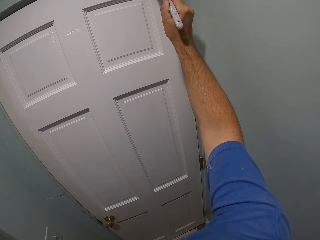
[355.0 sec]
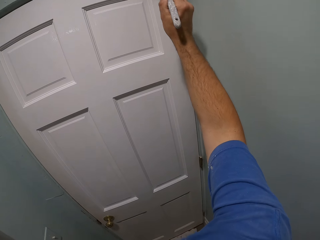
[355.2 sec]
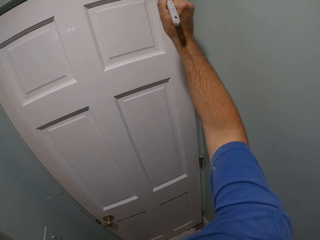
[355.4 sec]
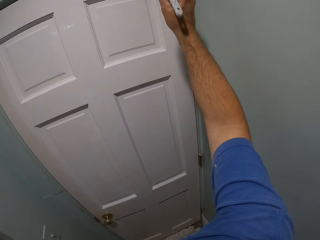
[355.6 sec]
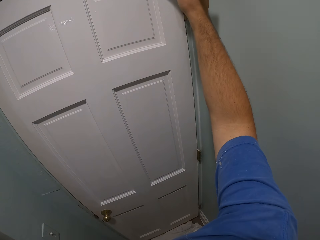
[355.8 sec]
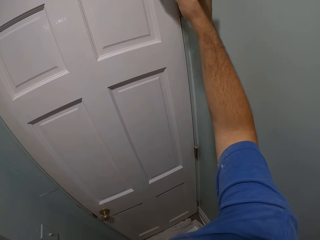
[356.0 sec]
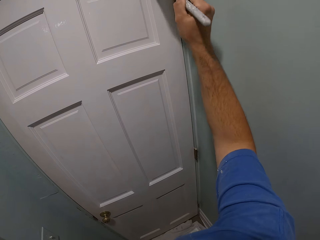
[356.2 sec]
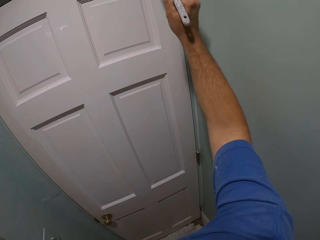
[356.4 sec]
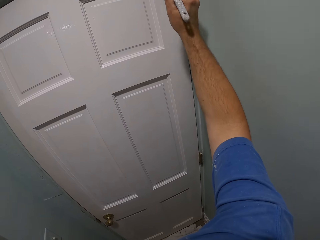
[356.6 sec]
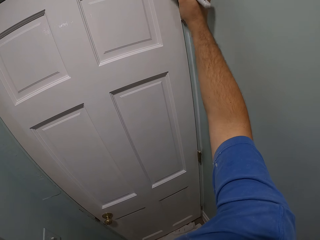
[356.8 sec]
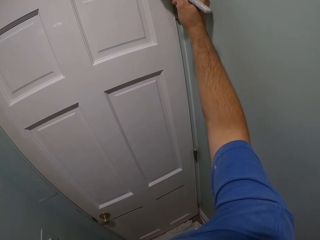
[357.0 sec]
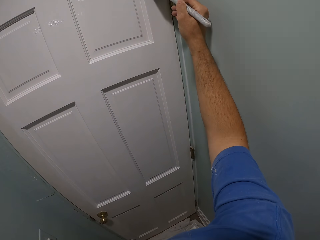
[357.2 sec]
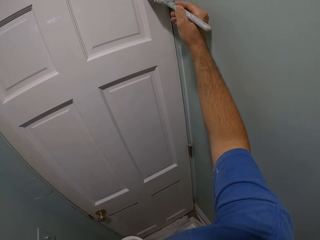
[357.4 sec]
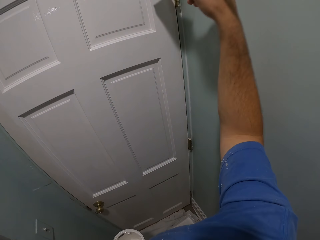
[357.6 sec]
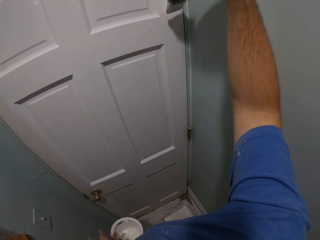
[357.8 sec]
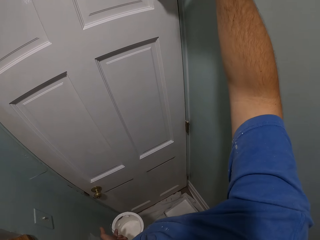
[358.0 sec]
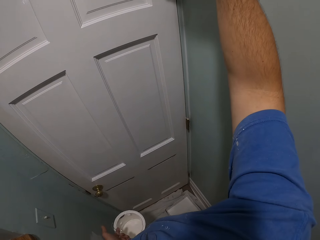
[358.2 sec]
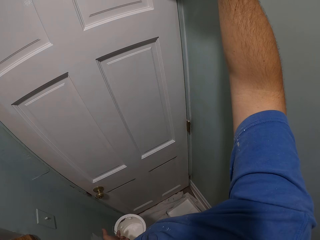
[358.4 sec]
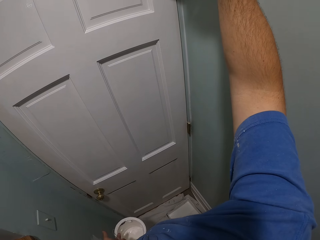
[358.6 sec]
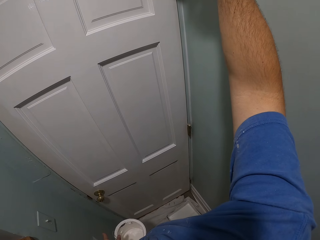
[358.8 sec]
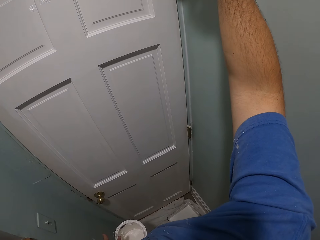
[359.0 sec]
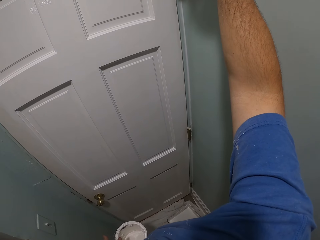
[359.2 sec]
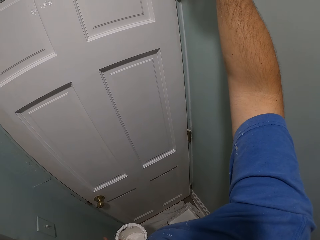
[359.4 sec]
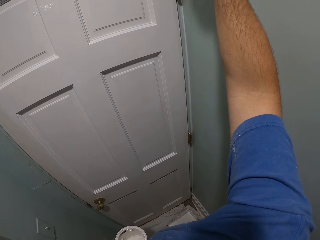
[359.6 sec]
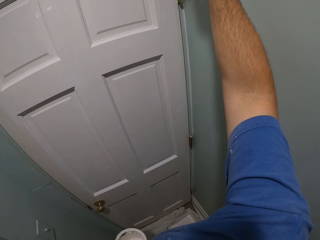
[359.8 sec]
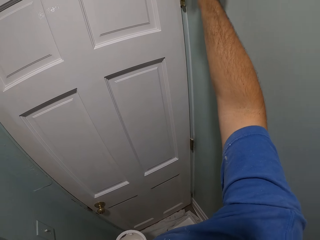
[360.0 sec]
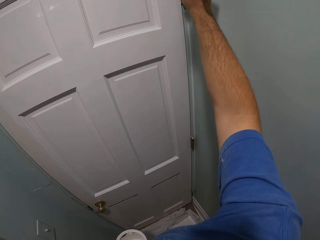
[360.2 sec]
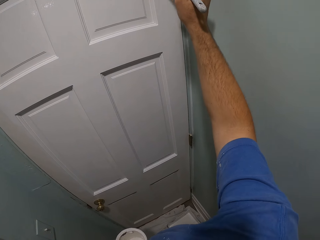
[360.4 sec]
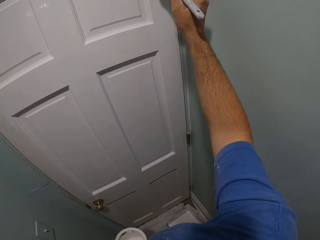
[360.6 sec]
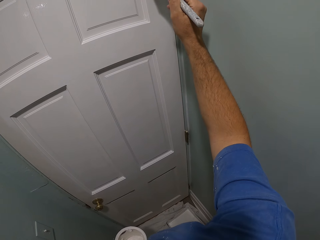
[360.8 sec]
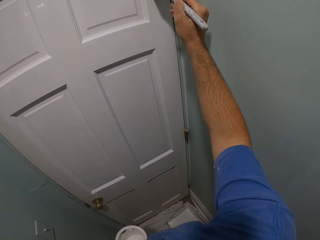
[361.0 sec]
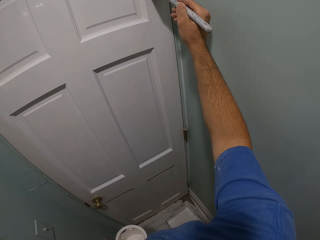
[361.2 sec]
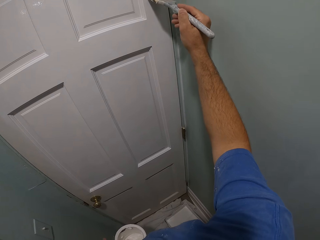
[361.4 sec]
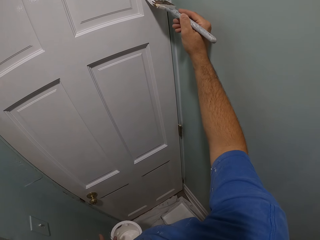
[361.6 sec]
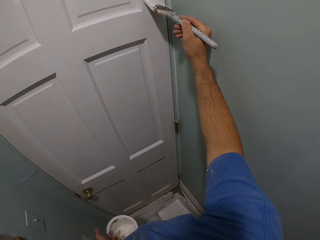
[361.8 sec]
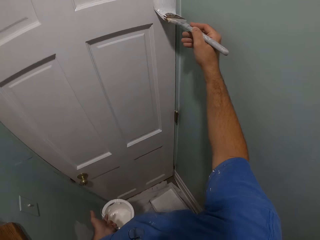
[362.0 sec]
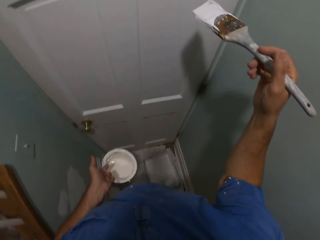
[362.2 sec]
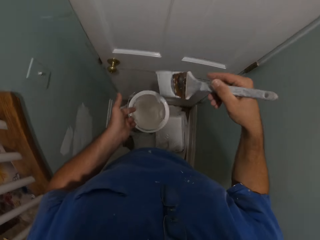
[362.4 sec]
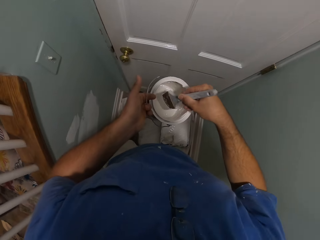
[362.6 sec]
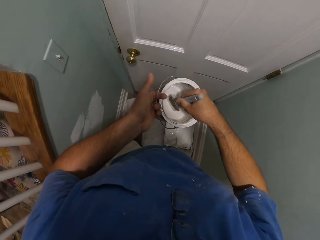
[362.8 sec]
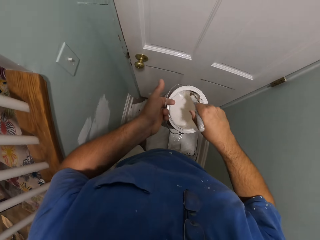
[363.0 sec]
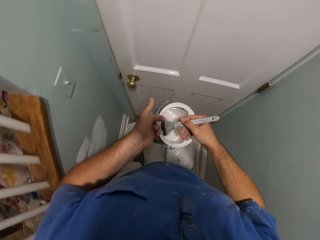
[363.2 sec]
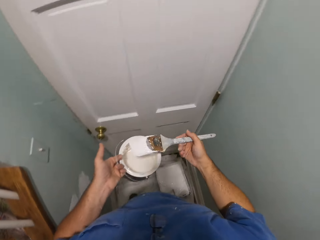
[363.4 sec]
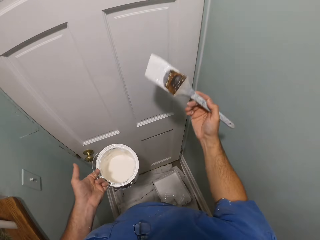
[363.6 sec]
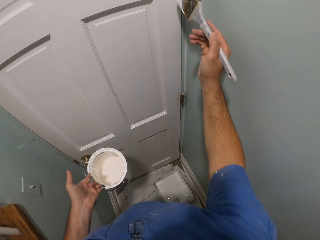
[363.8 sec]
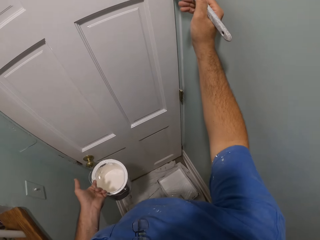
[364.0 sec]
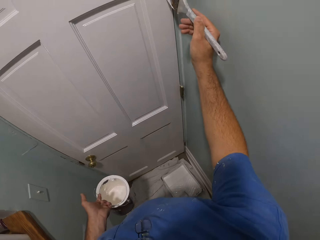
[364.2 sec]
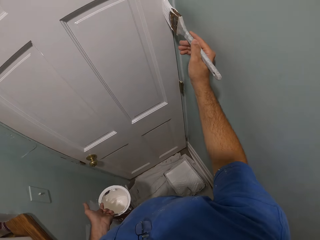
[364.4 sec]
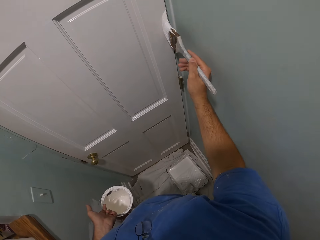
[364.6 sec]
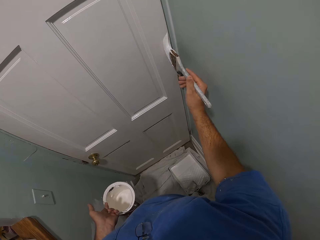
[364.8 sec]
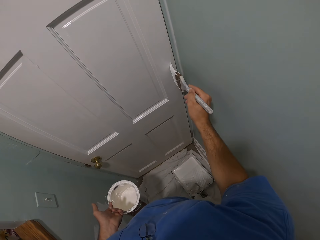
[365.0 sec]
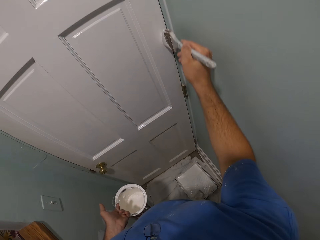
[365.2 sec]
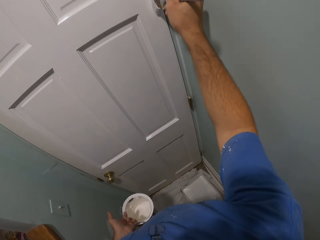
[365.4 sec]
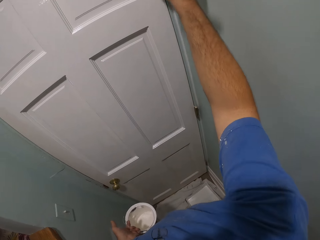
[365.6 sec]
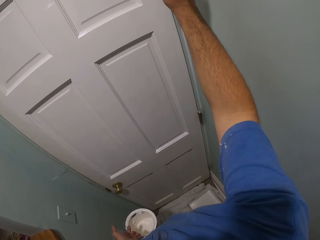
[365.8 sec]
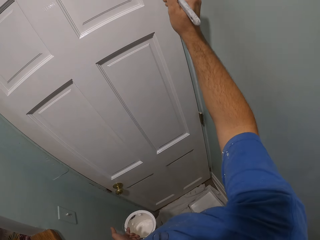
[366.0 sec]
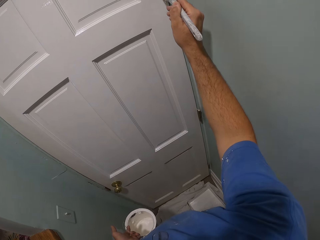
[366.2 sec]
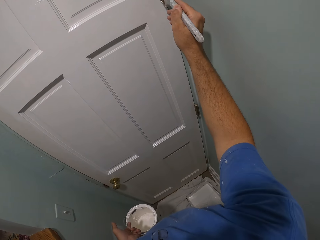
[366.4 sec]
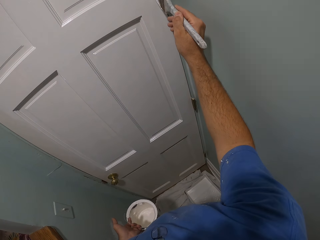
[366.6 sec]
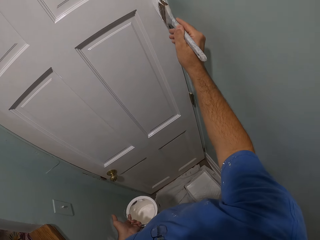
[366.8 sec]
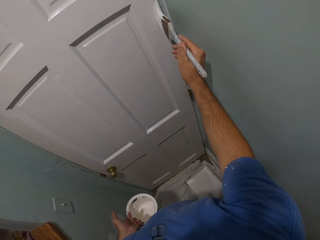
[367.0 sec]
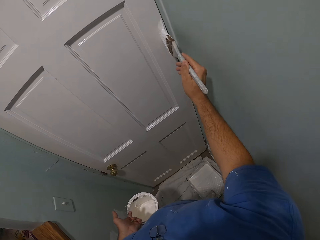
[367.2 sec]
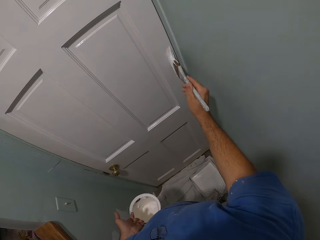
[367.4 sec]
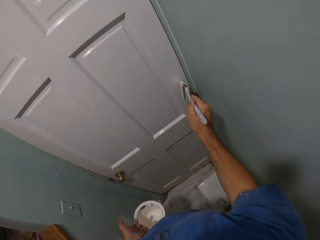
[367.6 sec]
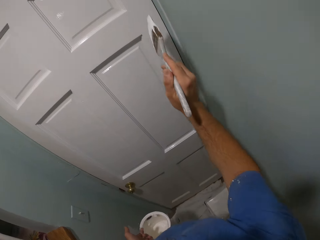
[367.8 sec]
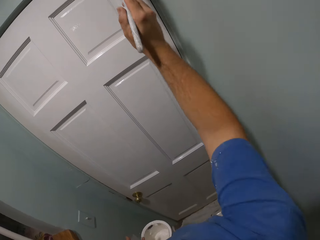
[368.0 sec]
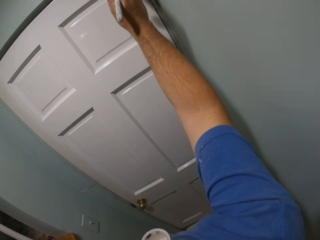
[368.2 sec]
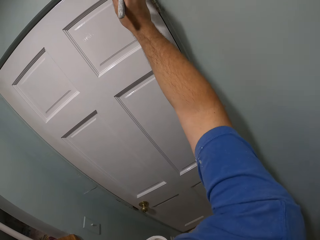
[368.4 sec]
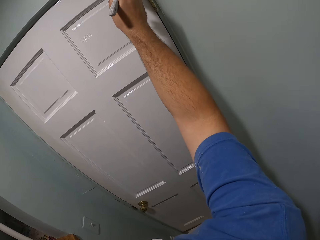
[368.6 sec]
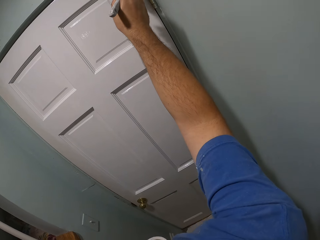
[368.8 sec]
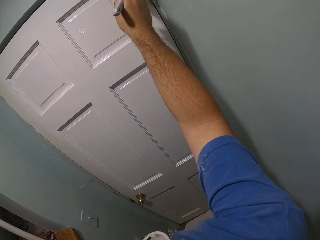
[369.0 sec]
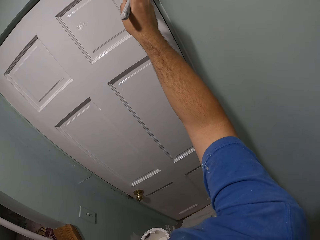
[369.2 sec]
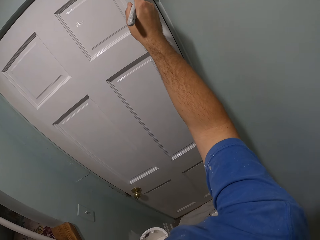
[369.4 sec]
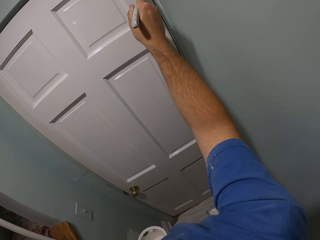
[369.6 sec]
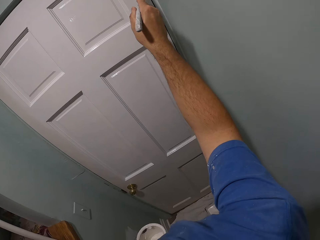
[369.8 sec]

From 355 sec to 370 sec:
The camera wearer paints the door or wall with the brush. They lift the paint container, dip the brush in the paint container, rub the brush on the paint container, and paint the door with the brush.

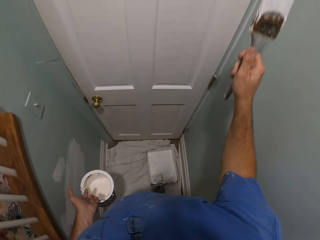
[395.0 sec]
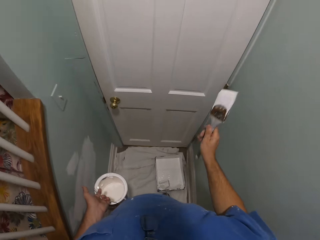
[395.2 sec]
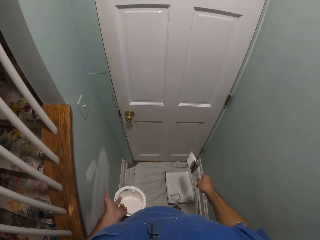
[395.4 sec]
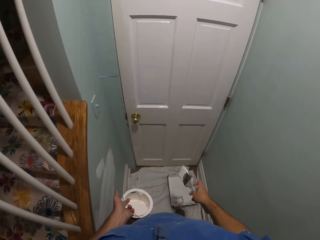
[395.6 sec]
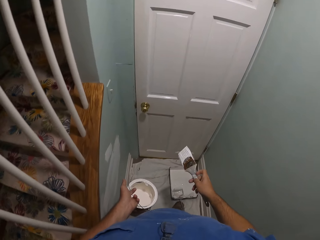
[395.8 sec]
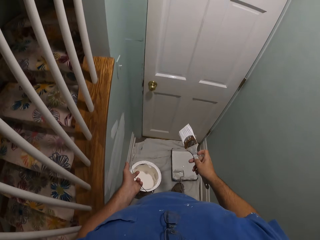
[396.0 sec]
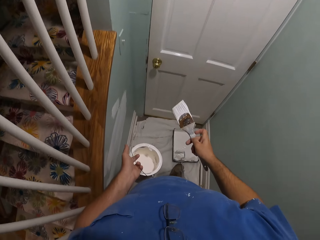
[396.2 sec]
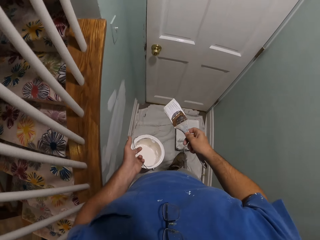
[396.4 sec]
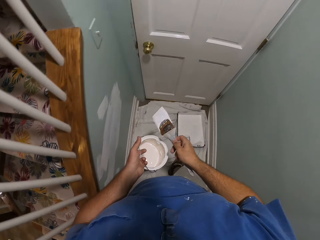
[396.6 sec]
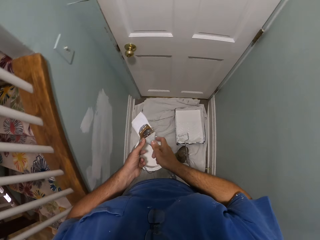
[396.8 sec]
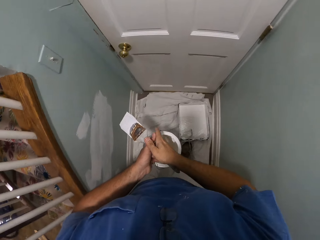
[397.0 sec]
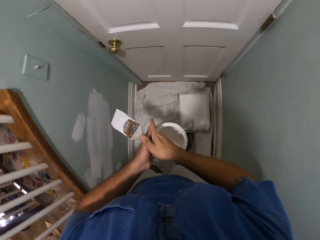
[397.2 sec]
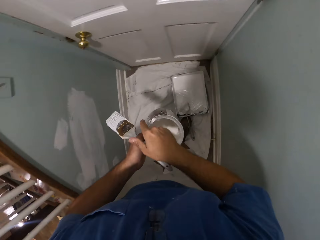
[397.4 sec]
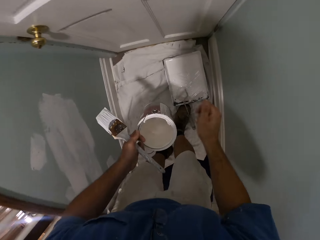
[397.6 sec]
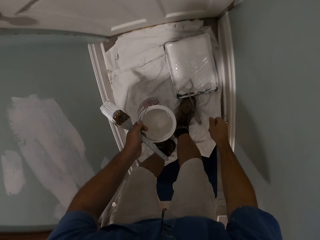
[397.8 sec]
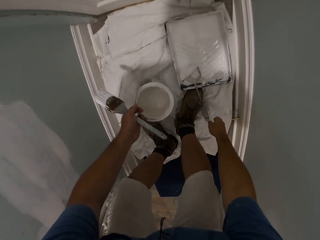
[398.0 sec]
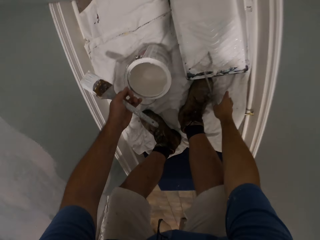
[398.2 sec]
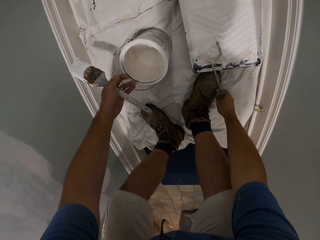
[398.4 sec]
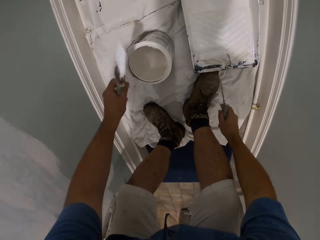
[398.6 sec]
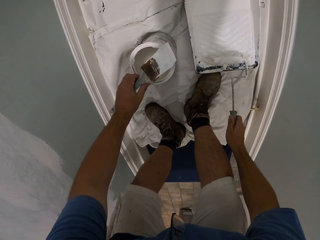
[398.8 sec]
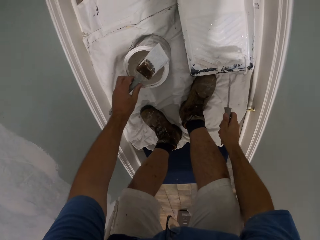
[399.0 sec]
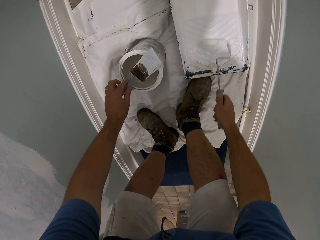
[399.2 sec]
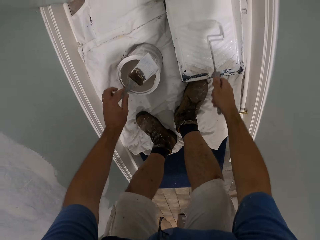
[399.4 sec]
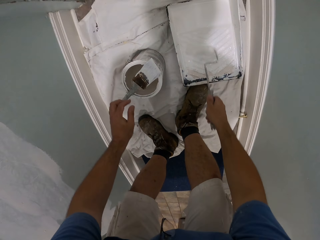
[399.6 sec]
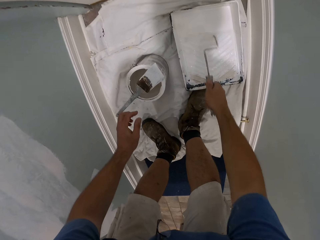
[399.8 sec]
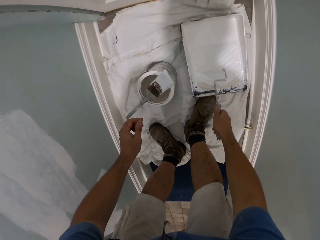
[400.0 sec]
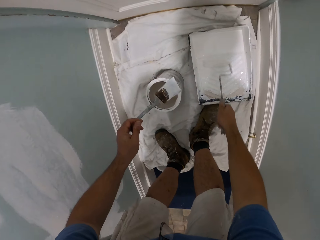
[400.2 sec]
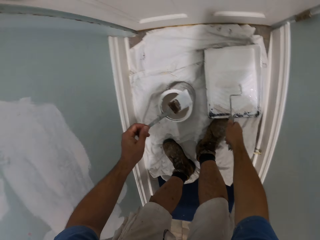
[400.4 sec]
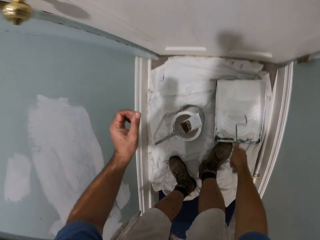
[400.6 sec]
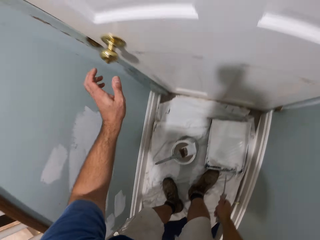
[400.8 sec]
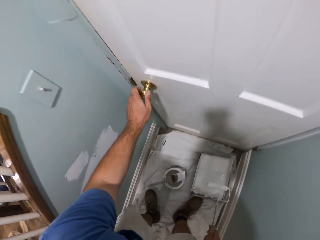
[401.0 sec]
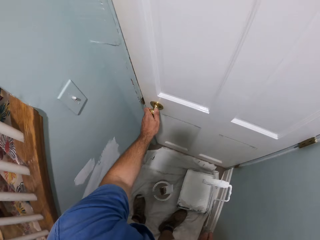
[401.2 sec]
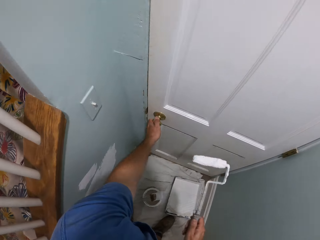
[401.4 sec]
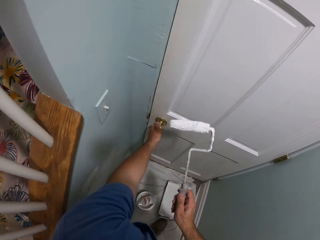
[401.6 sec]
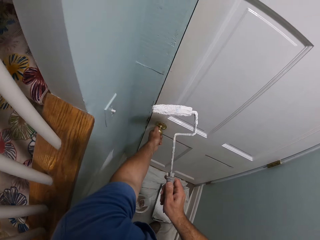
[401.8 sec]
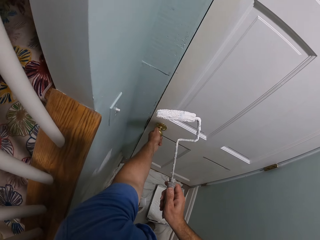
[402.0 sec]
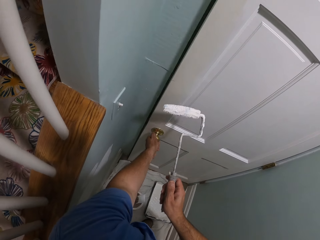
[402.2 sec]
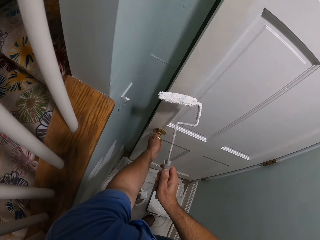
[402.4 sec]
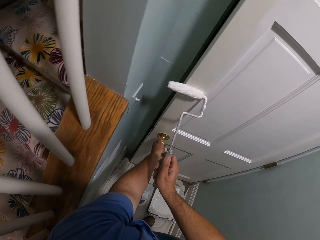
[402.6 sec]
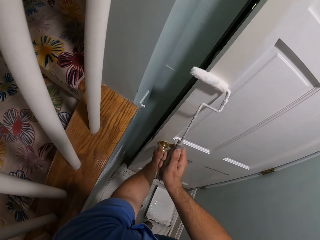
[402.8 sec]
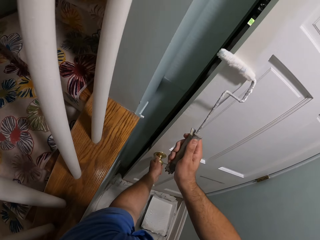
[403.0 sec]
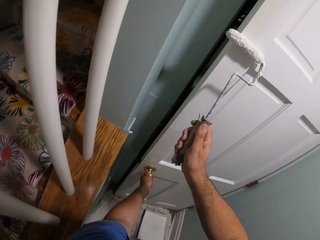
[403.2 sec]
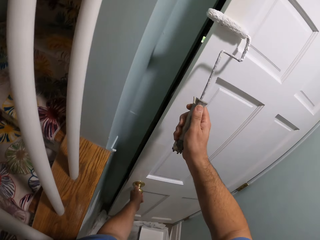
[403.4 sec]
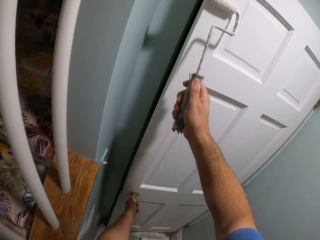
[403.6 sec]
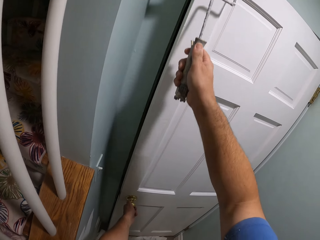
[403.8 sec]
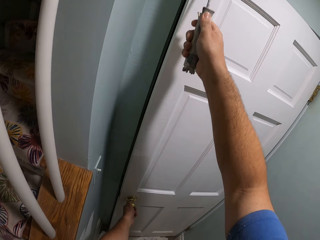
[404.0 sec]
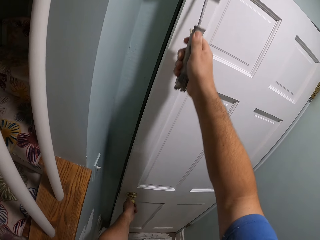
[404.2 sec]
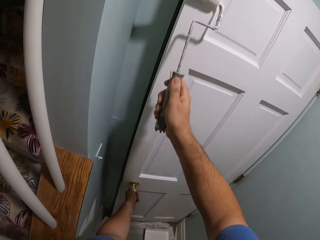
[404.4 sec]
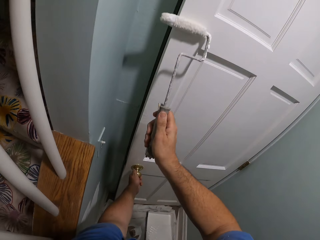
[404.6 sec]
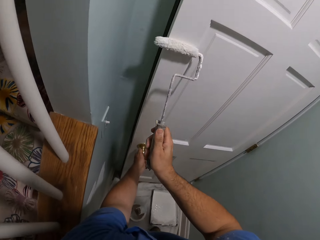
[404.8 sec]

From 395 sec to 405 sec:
The camera wearer passes the brush to his left hand. He bends down. He drops the paint can on a tarpaulin on the floor. He picks up the paint roller from the paint container. He places the brush on the brim of the paint can. He wipes the paint roller over the side of the paint container. He stands up, holds the knob of the door, and opens the door with his left hand. He paints the door with the paint roller.
